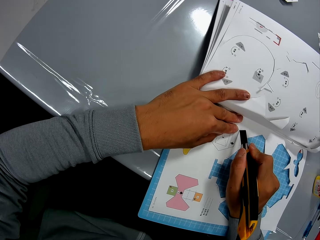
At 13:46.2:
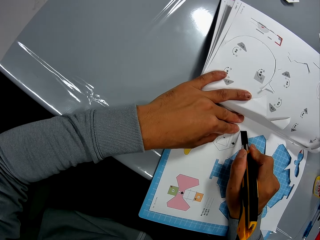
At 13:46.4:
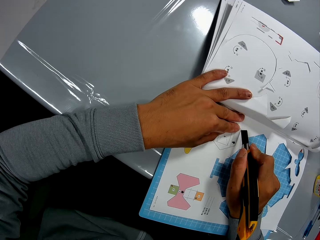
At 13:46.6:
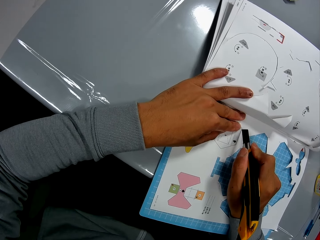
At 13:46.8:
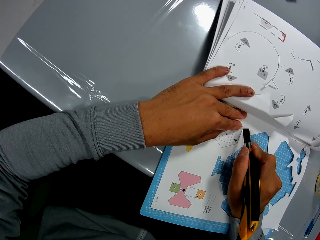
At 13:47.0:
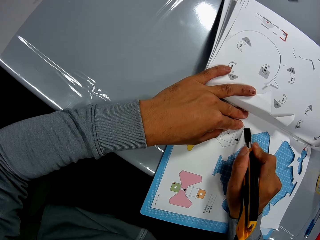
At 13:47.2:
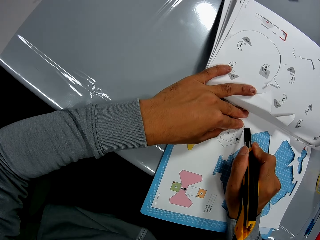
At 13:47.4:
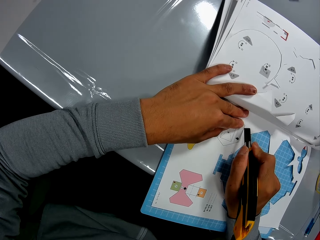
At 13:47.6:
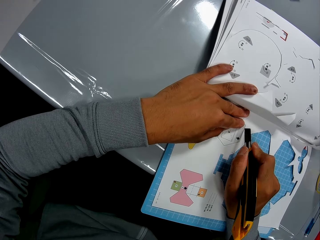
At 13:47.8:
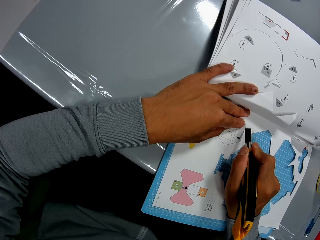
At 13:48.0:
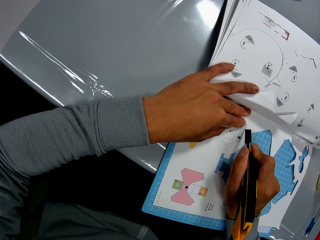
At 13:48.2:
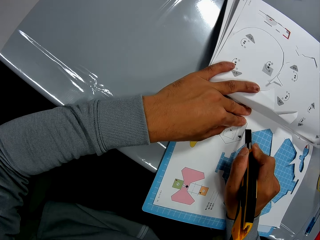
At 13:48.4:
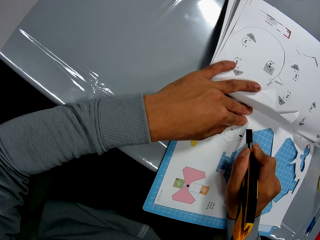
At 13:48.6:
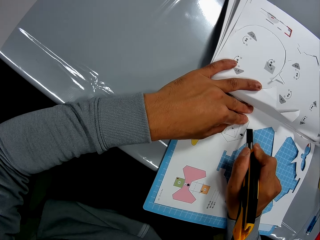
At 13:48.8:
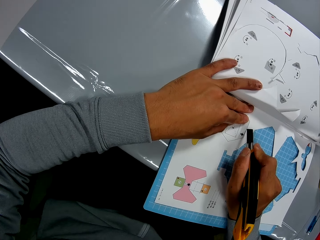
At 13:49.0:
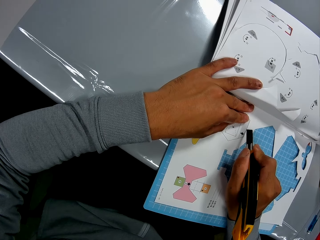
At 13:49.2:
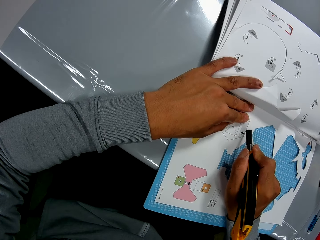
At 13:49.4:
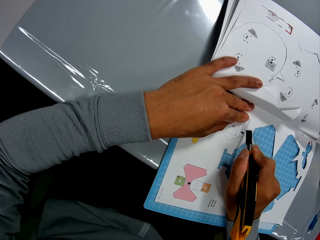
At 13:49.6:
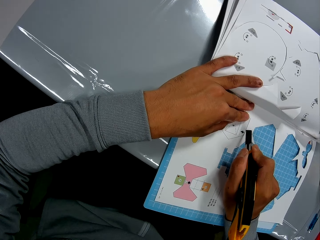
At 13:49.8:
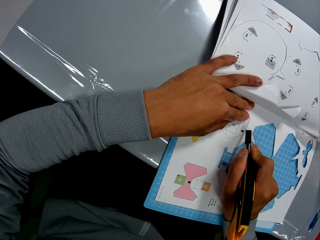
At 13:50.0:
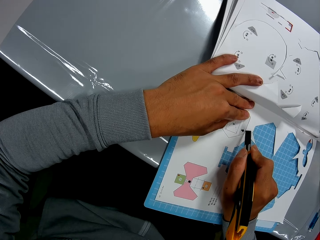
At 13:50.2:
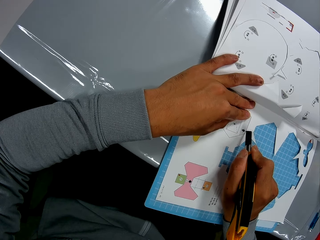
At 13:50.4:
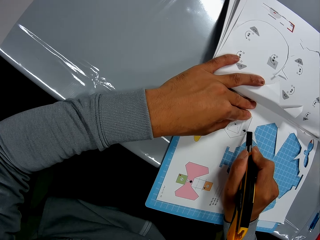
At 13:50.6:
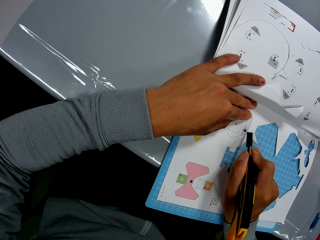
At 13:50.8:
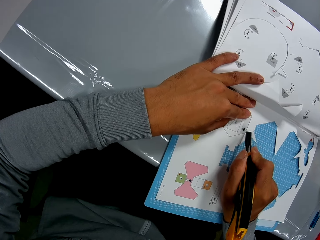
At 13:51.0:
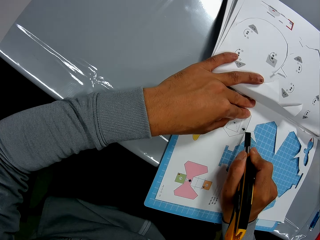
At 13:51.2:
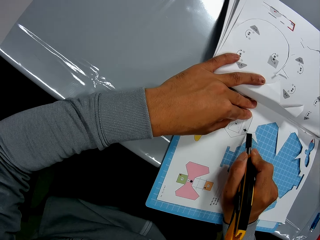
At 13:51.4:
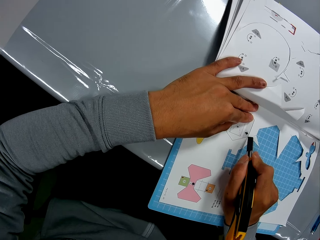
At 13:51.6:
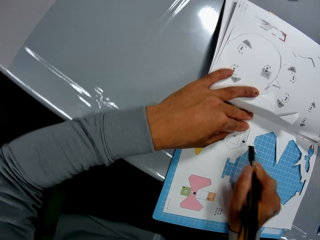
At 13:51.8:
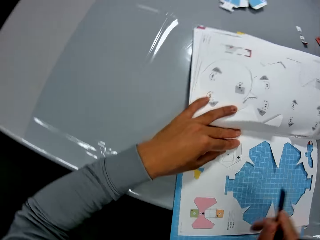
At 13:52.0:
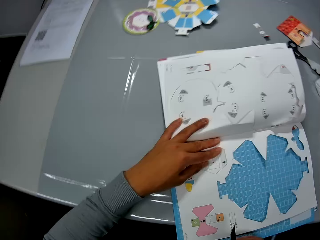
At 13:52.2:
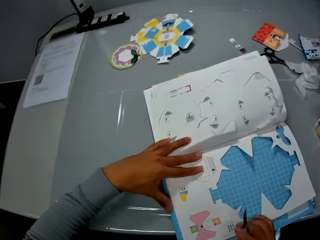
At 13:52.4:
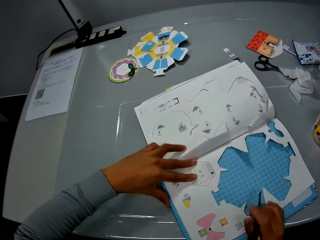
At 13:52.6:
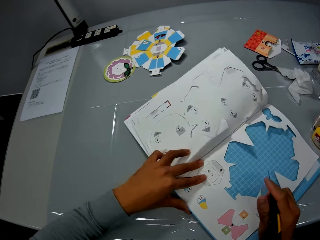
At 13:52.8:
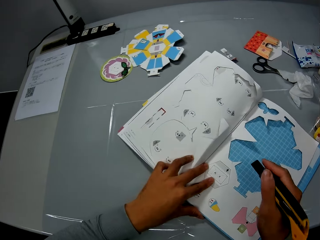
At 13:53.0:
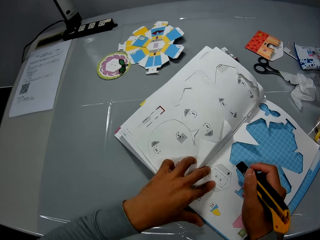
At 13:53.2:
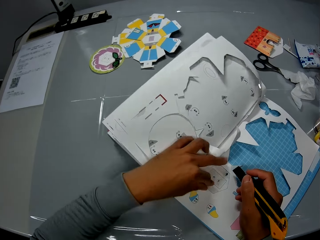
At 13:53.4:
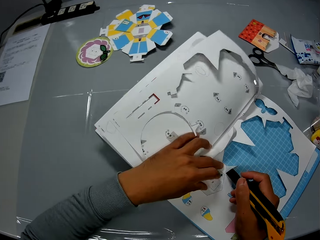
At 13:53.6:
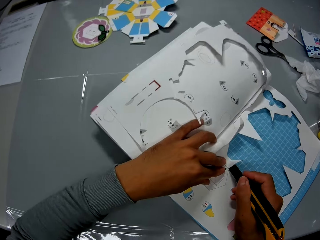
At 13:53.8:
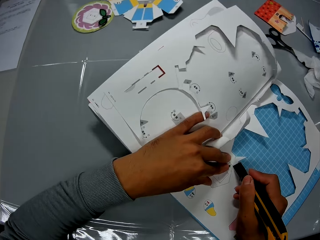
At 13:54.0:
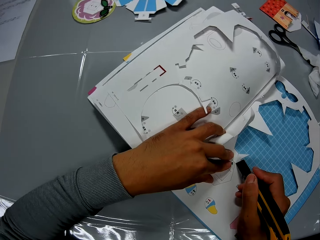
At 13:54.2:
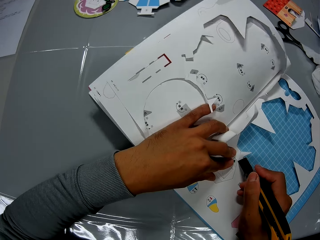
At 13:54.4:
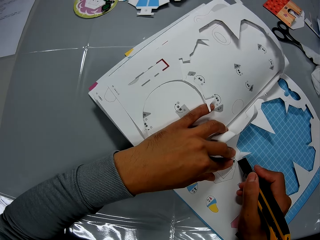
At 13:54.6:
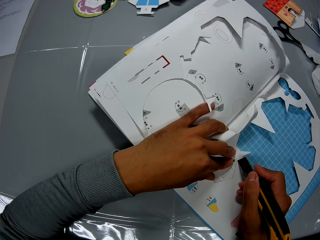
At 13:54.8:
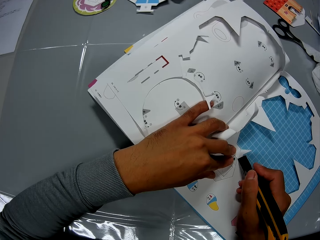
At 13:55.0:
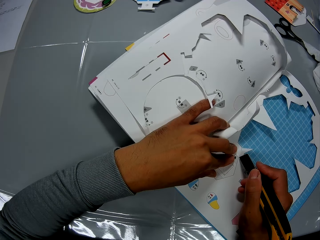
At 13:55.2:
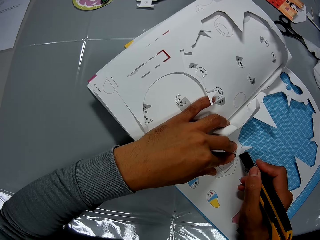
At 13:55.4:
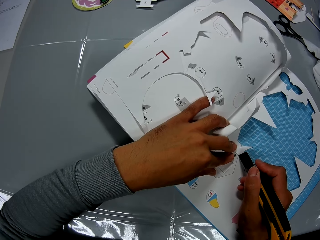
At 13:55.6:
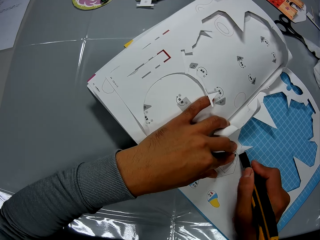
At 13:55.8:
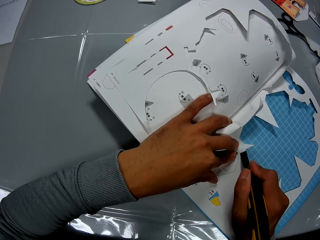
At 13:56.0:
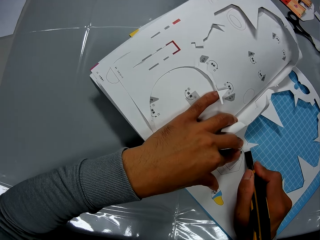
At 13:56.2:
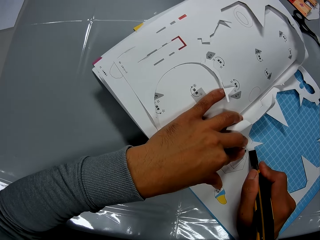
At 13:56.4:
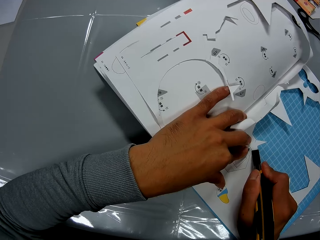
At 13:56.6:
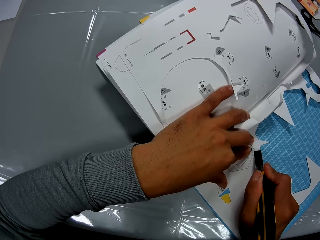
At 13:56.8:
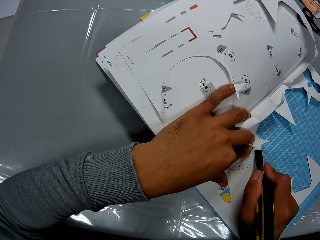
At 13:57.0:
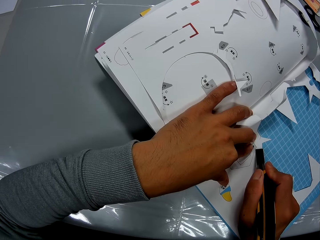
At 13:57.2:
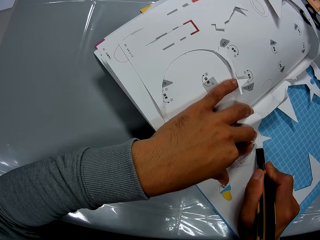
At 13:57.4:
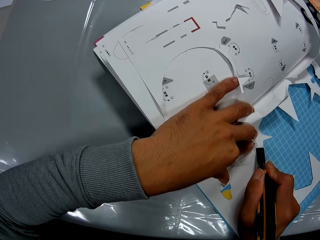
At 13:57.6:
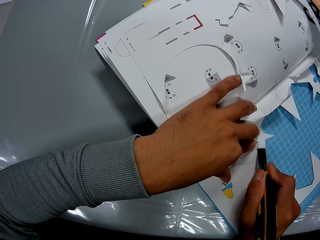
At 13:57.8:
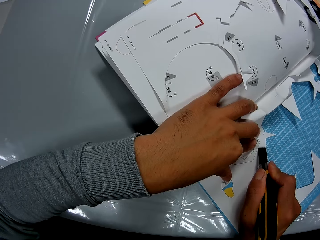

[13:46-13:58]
The camera wearer adjusts the book on the table with his hands. He cuts the book on the table, with the cutter in his right hand and his left hand on the book.

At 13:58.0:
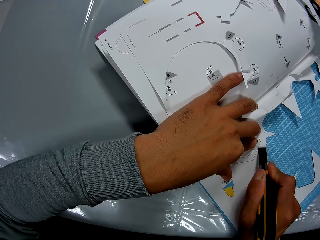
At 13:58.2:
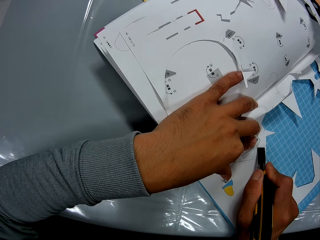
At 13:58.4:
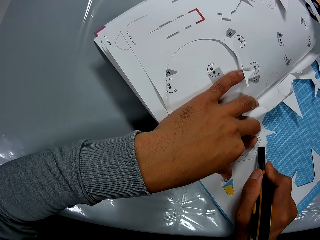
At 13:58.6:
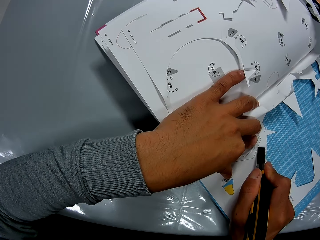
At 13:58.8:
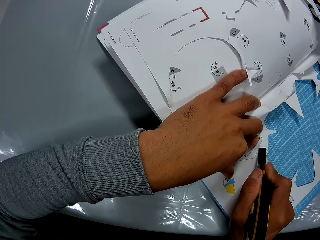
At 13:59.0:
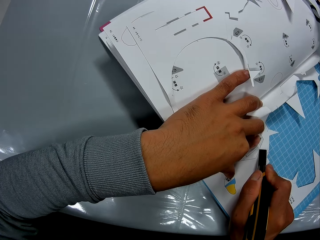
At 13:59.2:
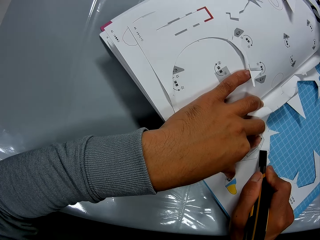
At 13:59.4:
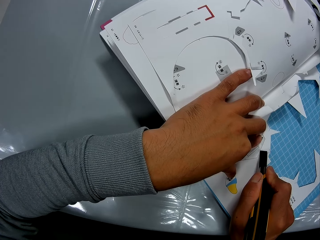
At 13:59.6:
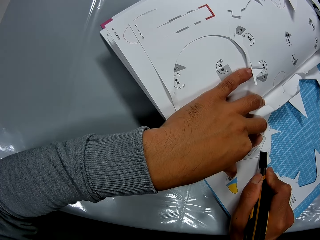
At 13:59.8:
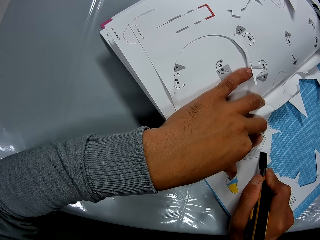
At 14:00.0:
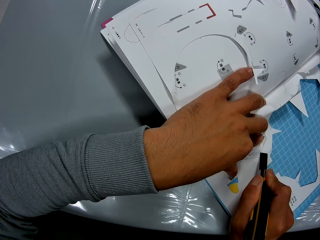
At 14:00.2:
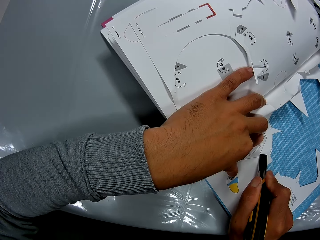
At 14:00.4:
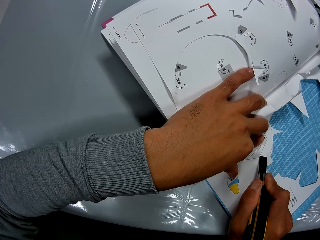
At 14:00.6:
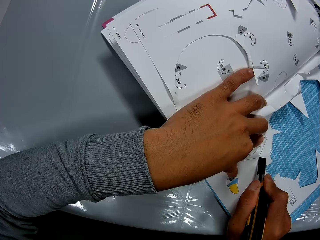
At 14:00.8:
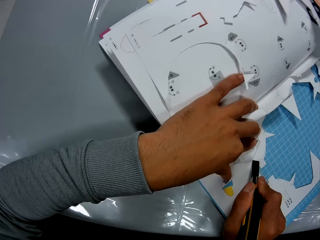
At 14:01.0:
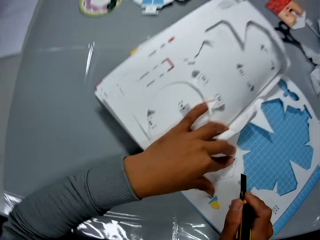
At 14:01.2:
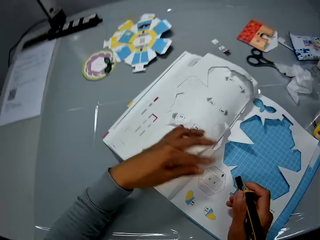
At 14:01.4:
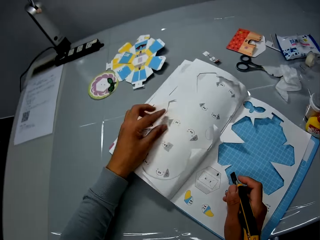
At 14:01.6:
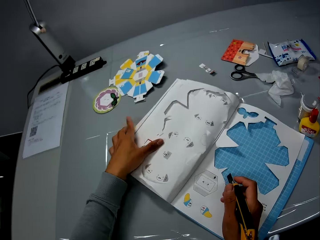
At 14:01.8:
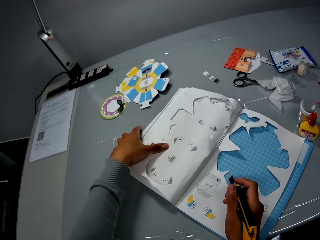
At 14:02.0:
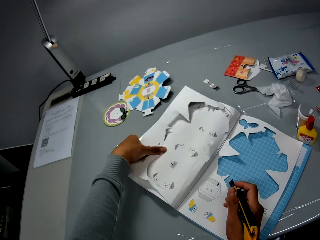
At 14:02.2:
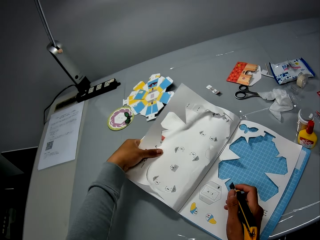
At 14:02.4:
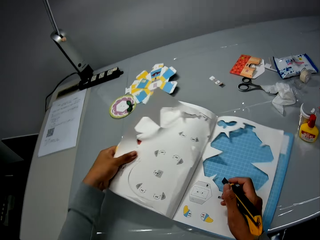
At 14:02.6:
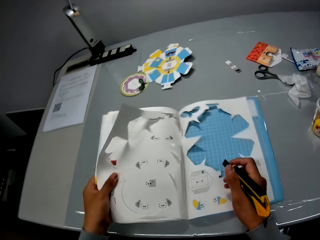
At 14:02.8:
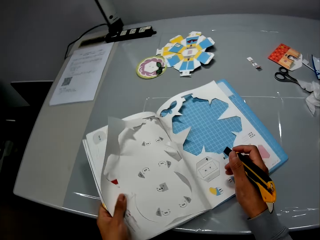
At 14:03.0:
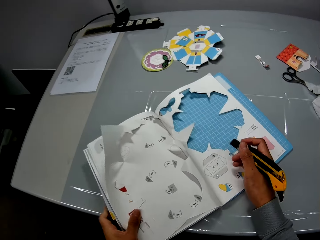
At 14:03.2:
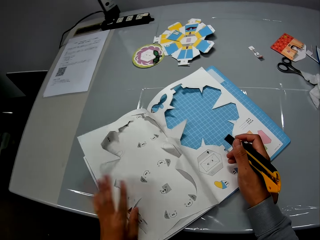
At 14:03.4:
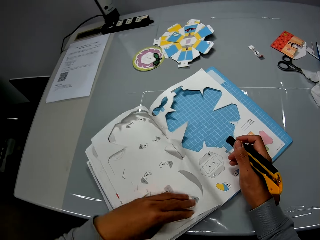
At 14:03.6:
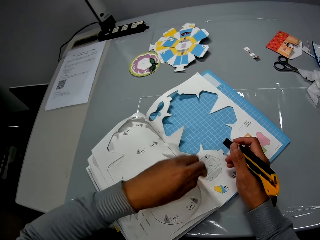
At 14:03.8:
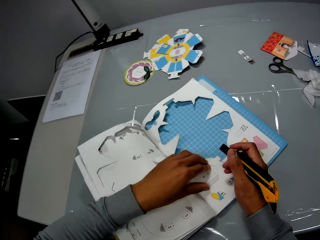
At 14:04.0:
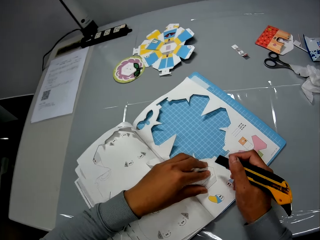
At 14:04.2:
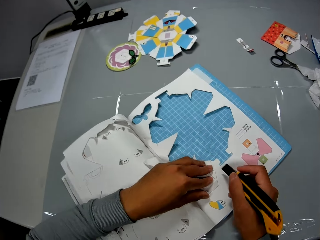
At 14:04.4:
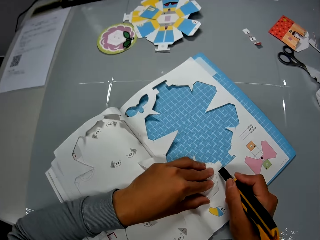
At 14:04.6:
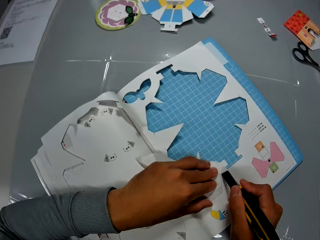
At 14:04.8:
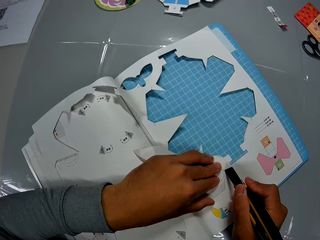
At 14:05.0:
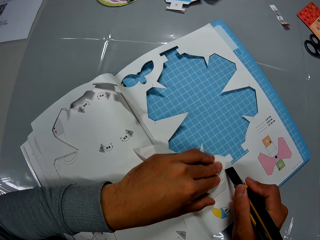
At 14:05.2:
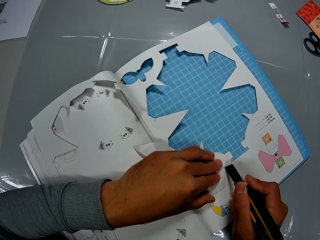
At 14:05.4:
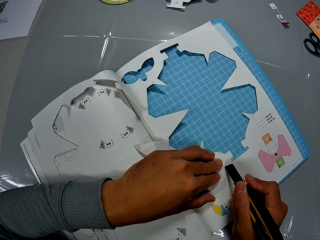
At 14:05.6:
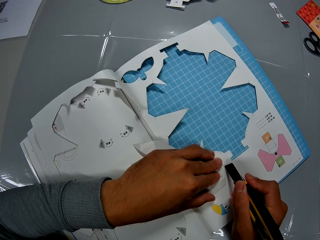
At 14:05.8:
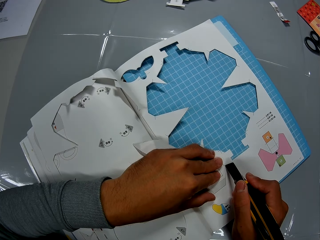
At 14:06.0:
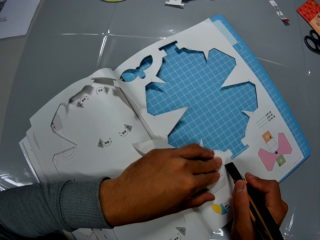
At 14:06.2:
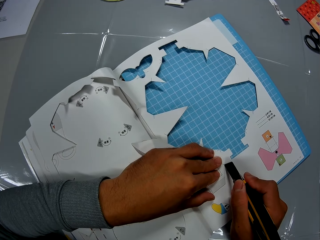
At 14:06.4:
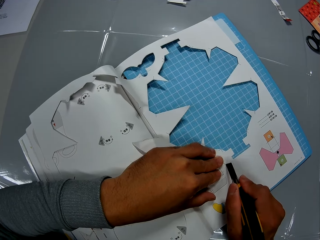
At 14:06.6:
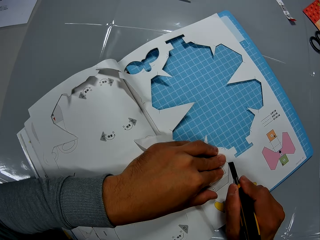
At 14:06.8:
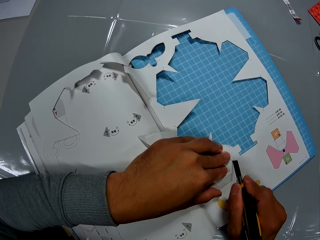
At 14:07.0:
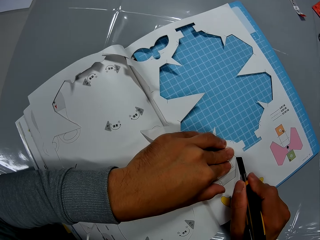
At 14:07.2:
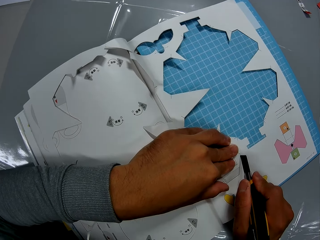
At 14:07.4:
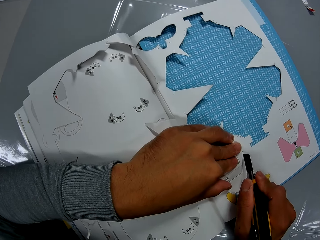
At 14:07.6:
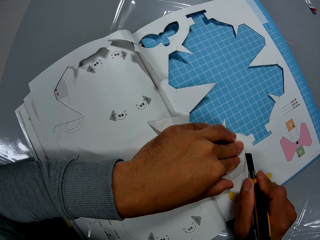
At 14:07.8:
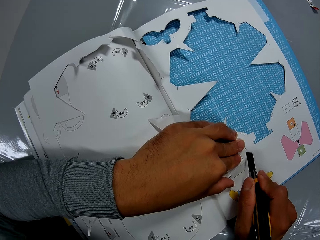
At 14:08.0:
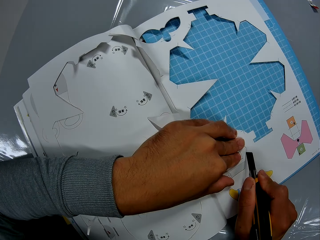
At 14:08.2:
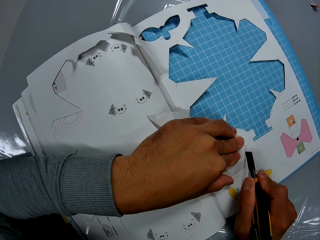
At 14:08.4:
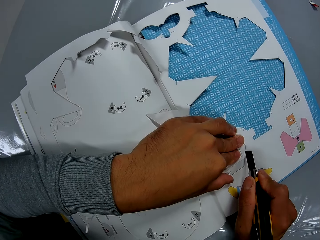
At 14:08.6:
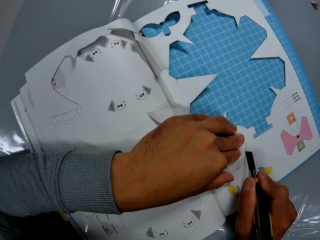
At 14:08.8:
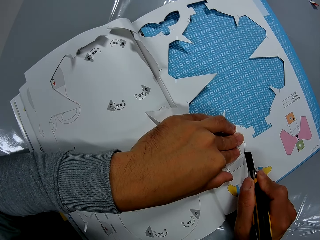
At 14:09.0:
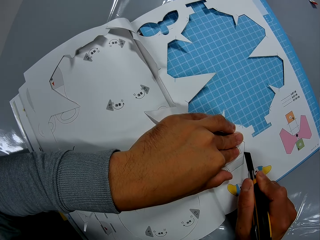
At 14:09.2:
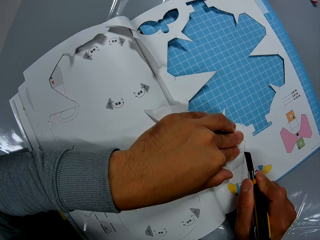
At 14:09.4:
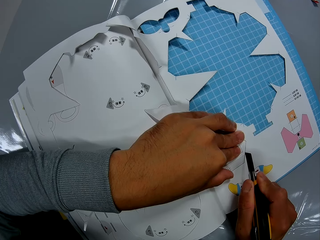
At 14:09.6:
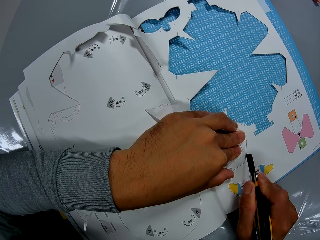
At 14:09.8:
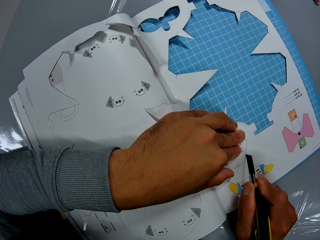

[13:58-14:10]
The camera wearer adjusts the book on the table with his hands. He cuts the book on the table, with the cutter in his right hand and his left hand on the book.
